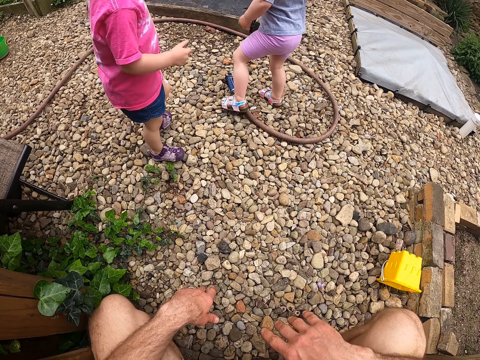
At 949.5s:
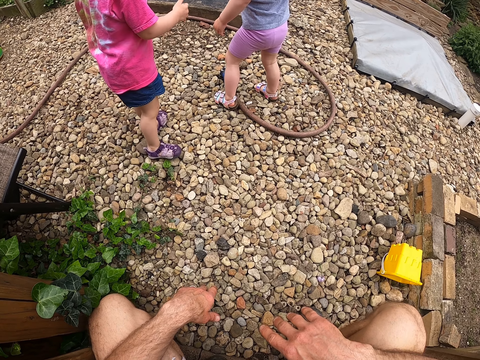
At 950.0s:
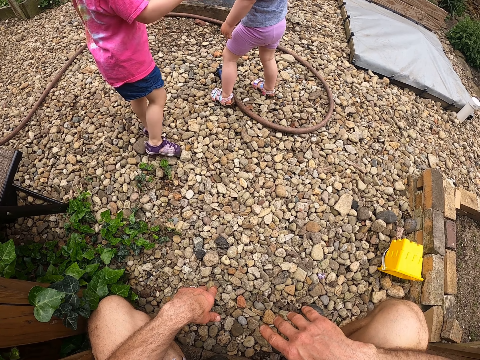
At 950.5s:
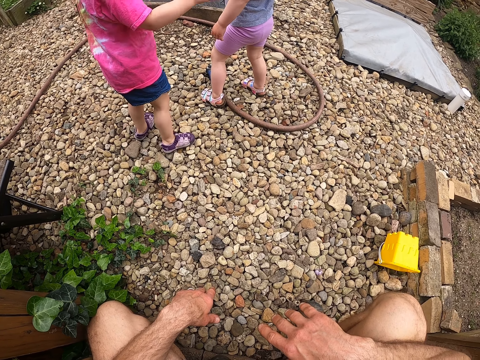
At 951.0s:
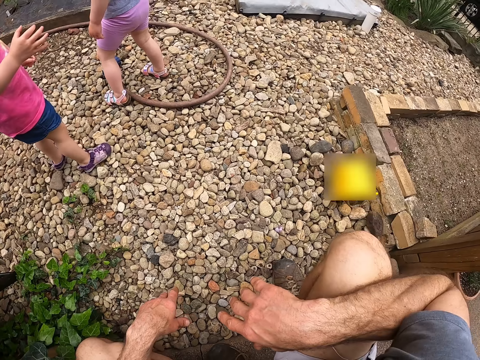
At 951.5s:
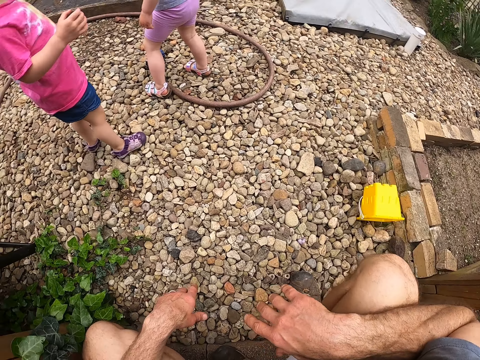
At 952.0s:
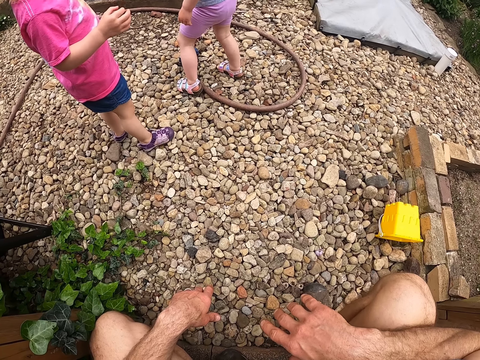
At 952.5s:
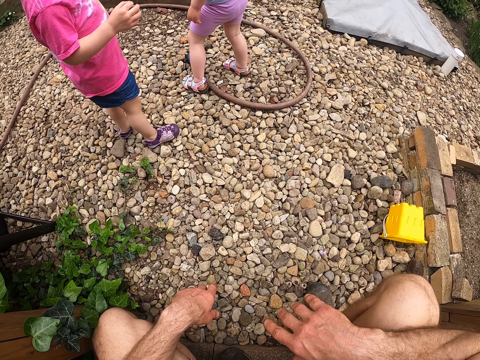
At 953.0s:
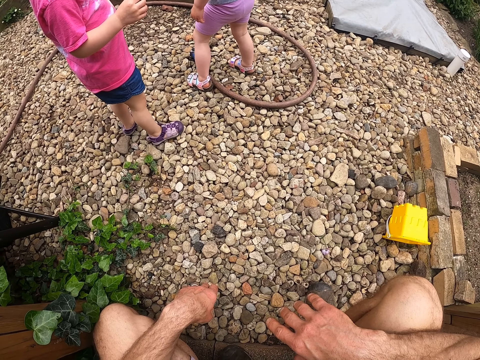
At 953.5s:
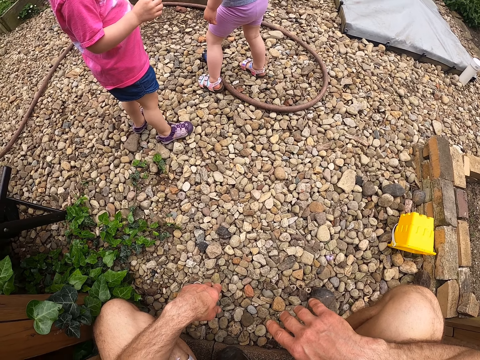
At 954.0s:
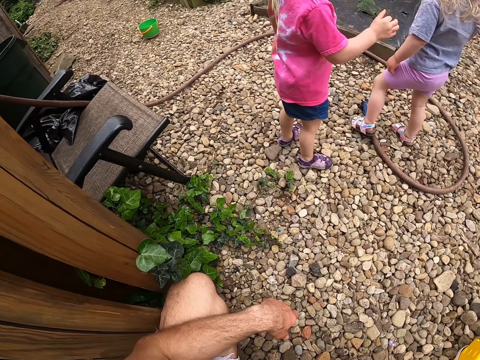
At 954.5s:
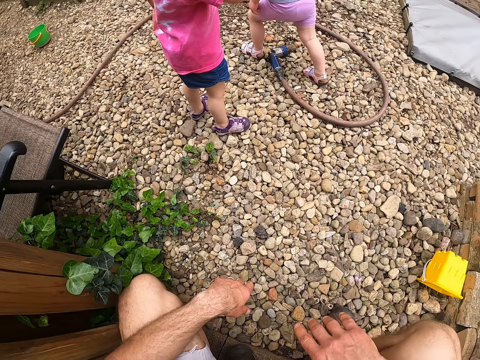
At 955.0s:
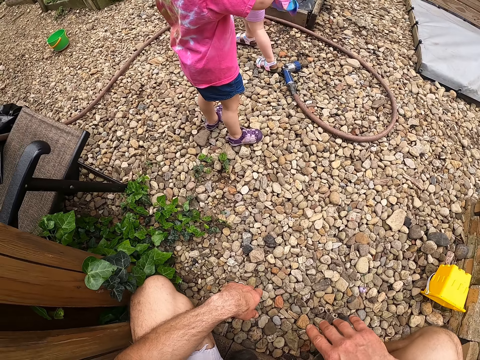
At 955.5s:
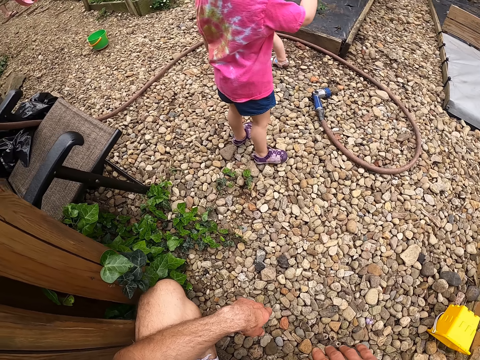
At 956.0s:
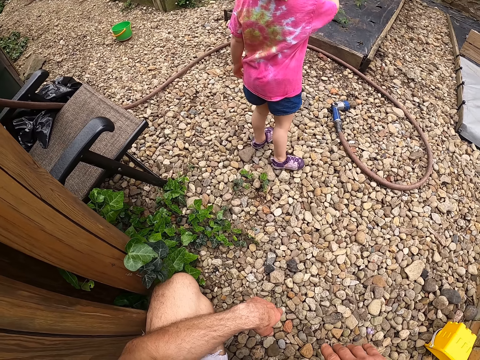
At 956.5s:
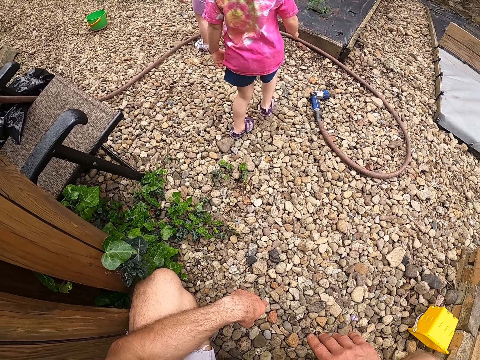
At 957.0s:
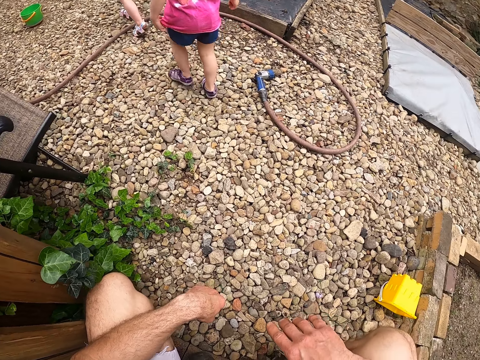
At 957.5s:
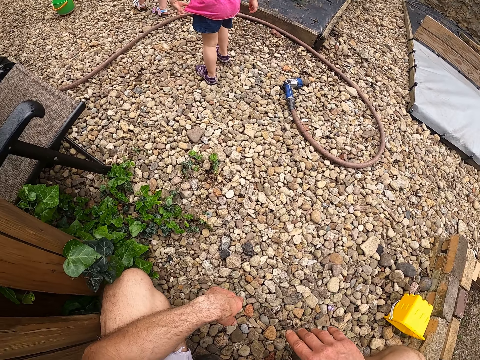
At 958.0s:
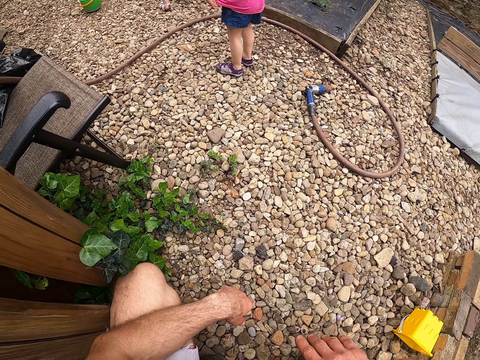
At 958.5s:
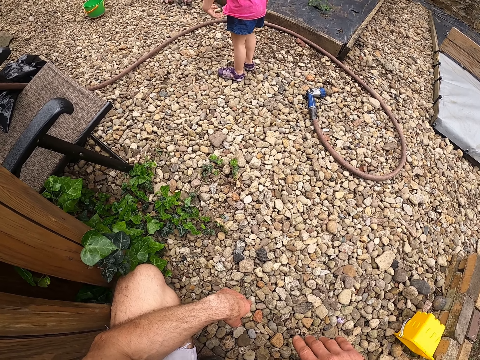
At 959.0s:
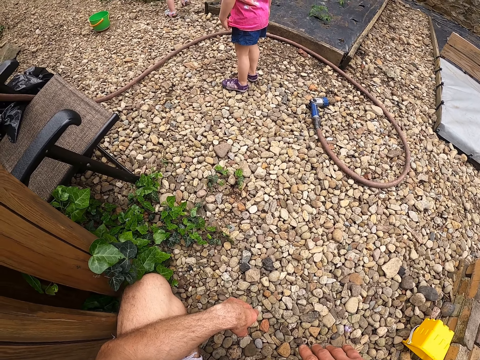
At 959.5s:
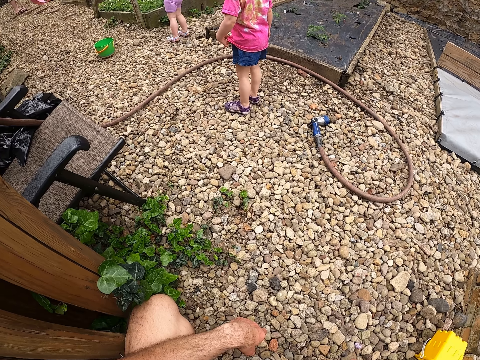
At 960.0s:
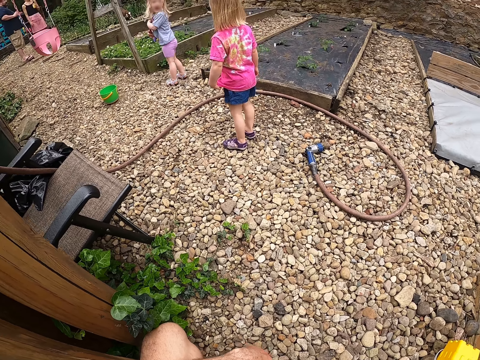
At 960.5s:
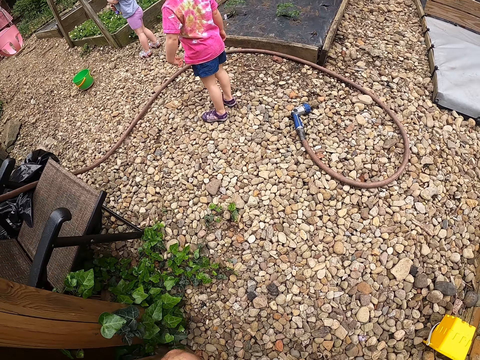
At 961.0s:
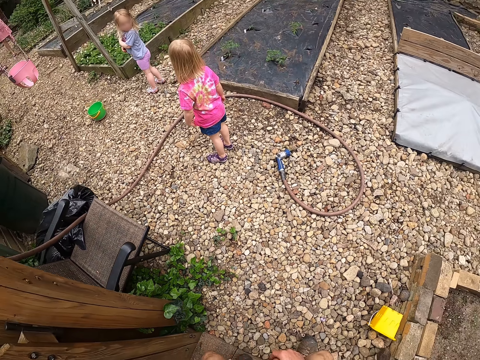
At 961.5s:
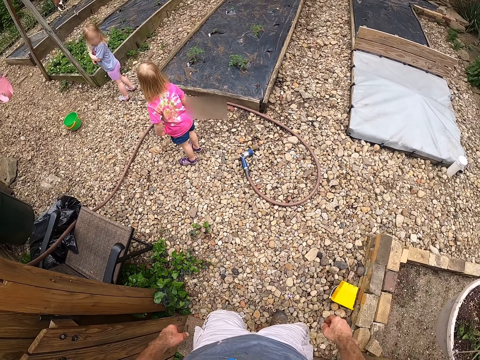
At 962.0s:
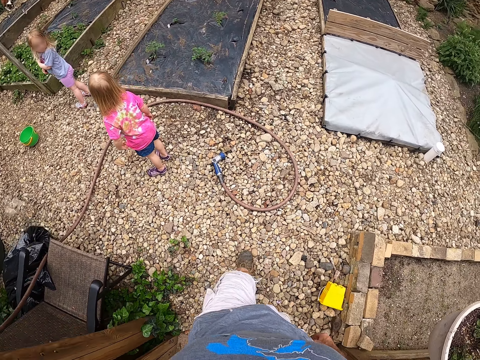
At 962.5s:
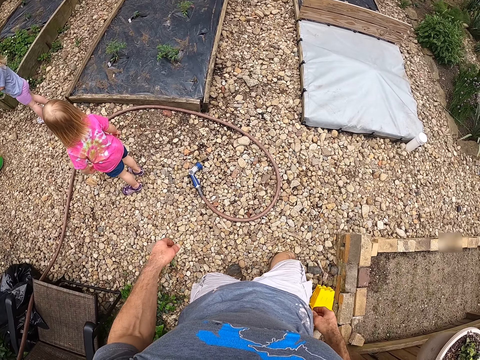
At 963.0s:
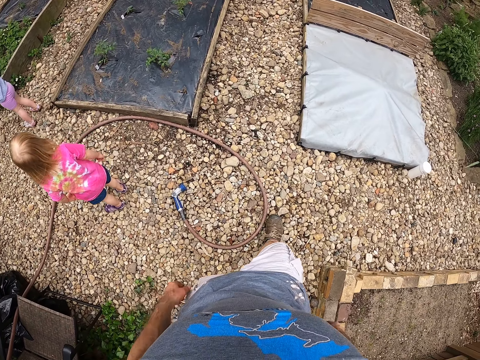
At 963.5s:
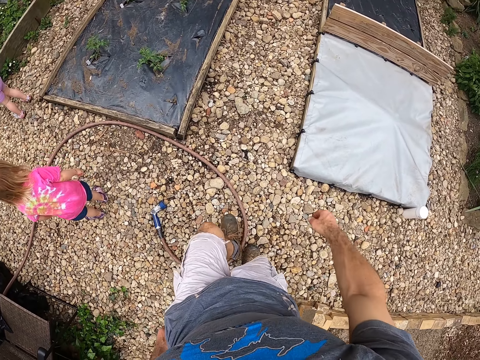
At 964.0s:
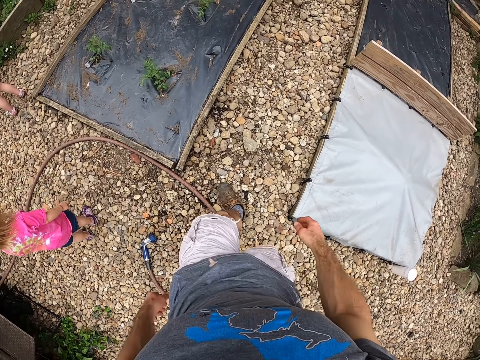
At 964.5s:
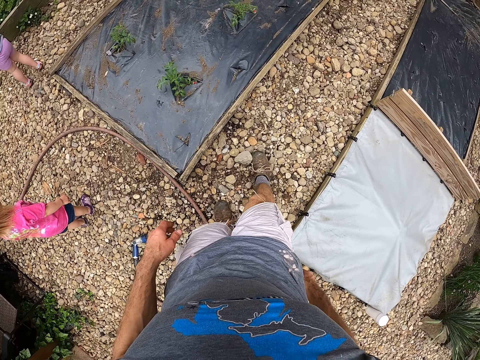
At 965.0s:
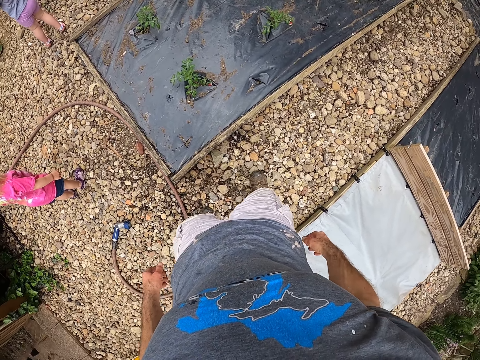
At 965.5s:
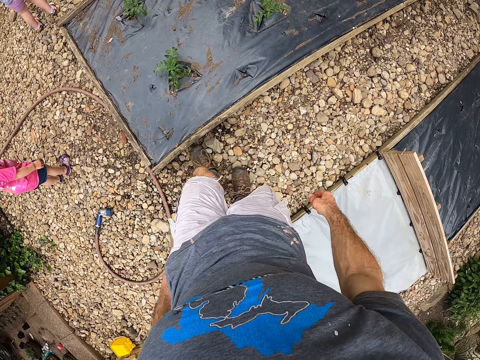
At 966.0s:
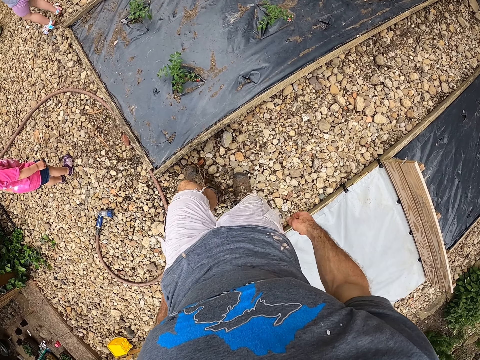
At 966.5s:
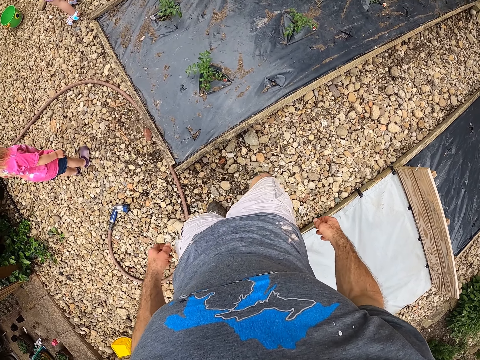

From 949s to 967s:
The camera wearer looks at the children. A child stretches her hand. Another child walks away. The camera wearer walks towards the raised bed in the garden.

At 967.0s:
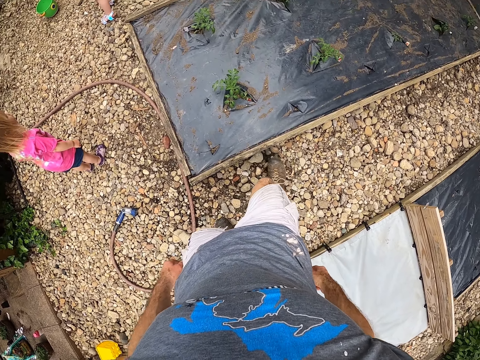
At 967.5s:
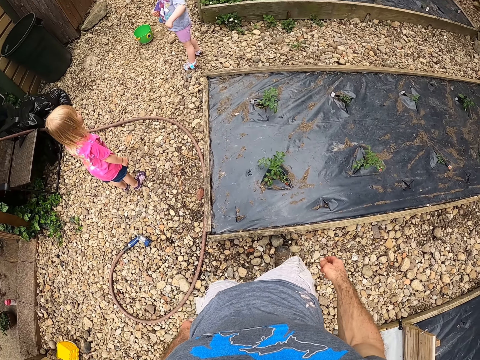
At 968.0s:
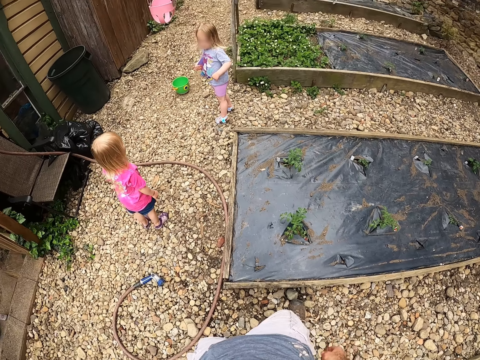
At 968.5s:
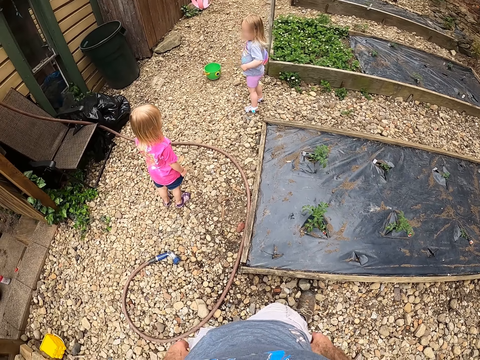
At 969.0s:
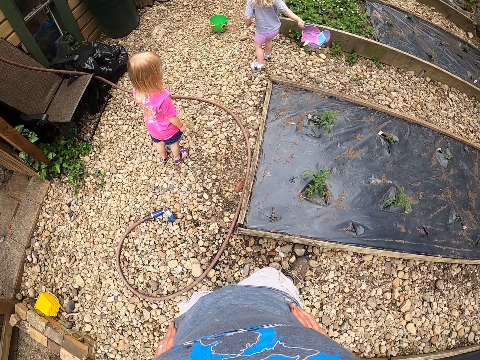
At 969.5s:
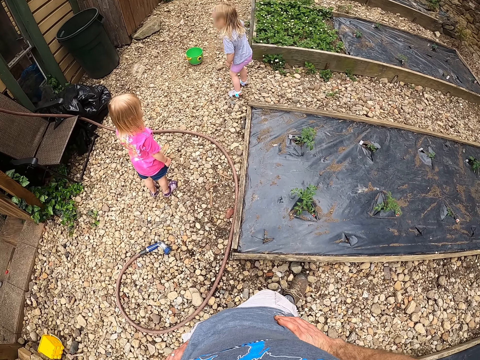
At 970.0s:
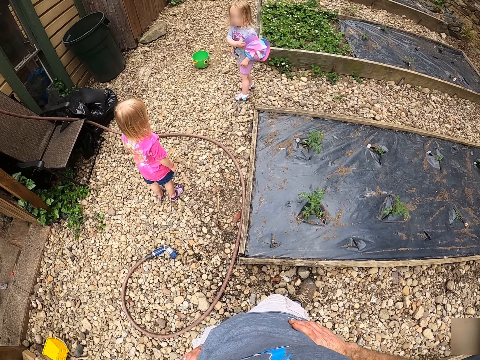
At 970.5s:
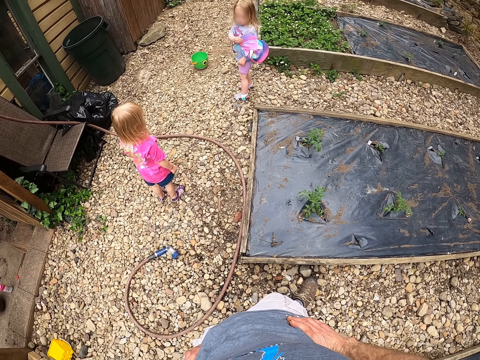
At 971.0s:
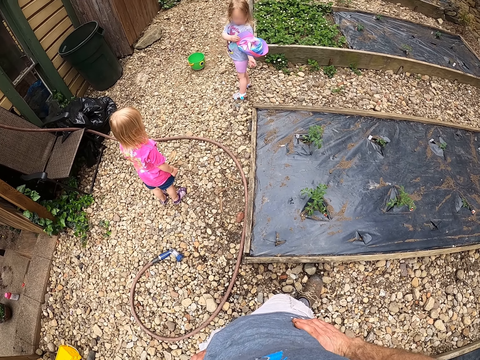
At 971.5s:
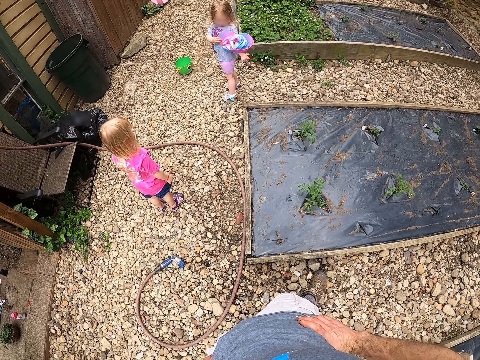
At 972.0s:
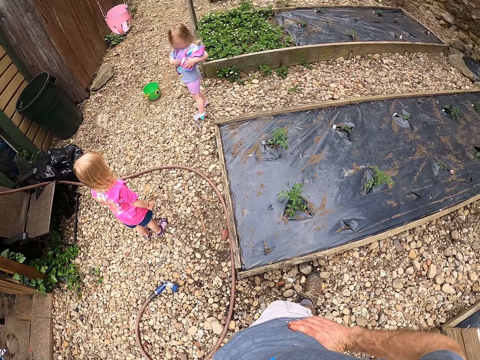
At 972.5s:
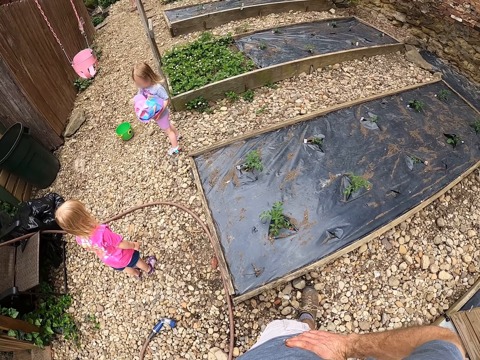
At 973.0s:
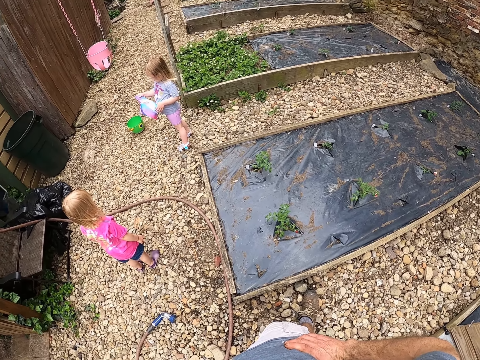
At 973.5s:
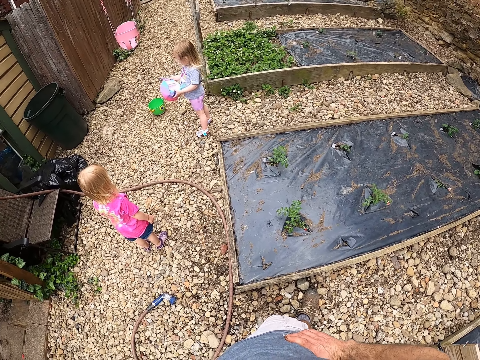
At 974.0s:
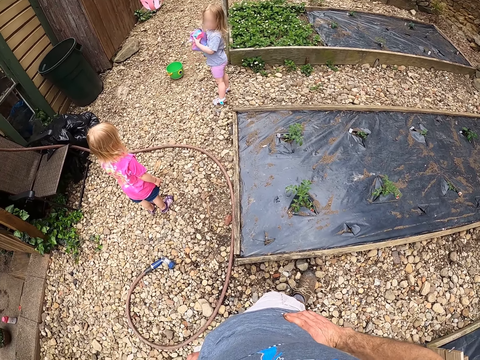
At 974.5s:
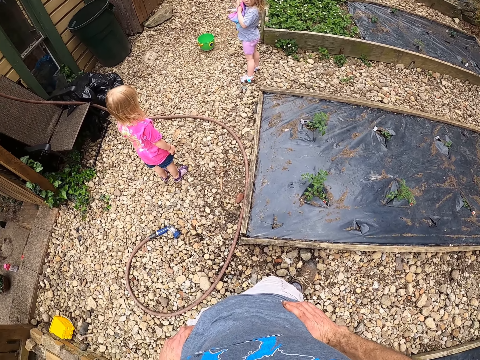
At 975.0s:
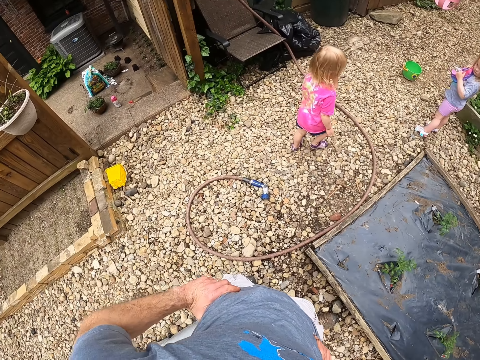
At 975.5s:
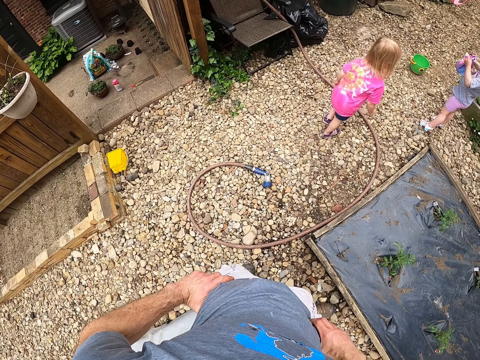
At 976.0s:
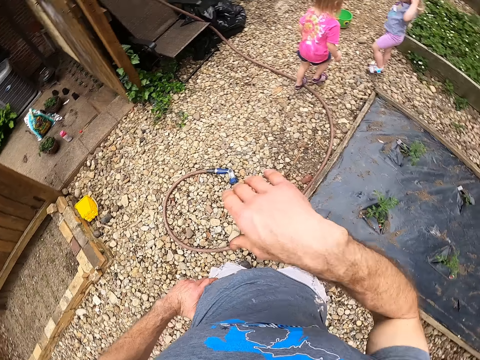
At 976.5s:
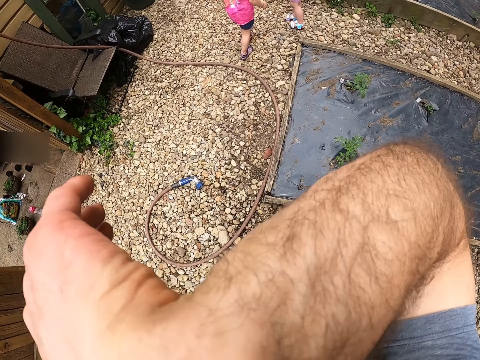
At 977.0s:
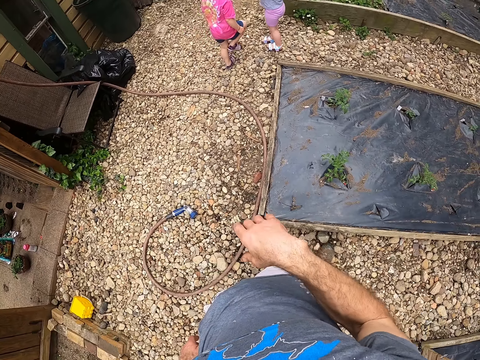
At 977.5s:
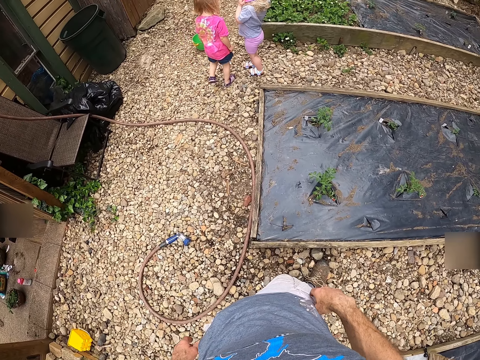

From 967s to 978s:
A child sways her hand. The camera wearer looks around. He cleans the nose with his hand. He touches his face.
